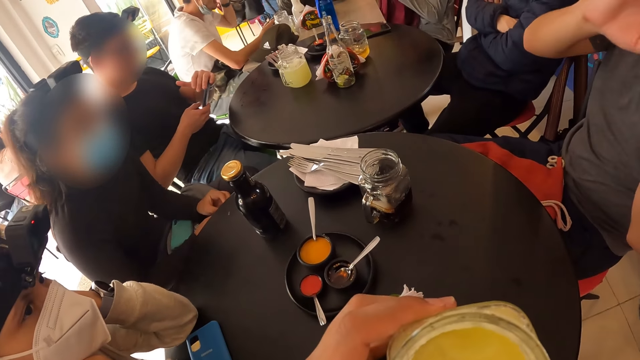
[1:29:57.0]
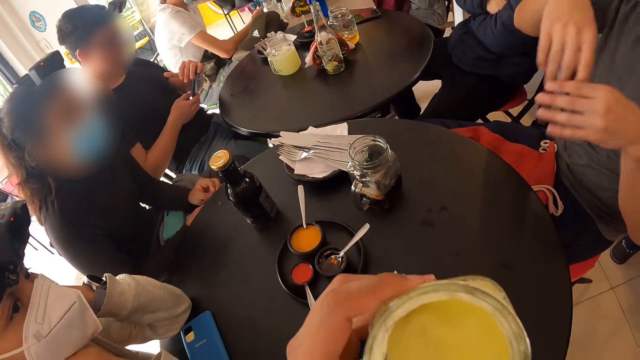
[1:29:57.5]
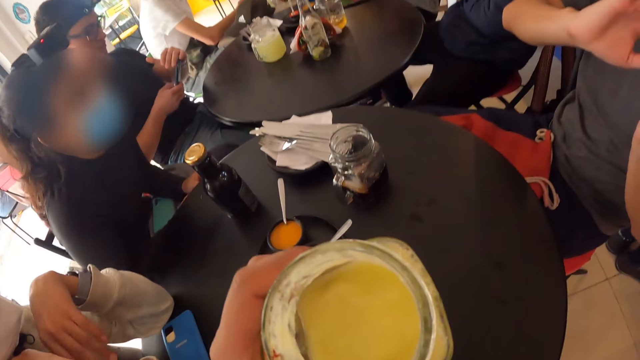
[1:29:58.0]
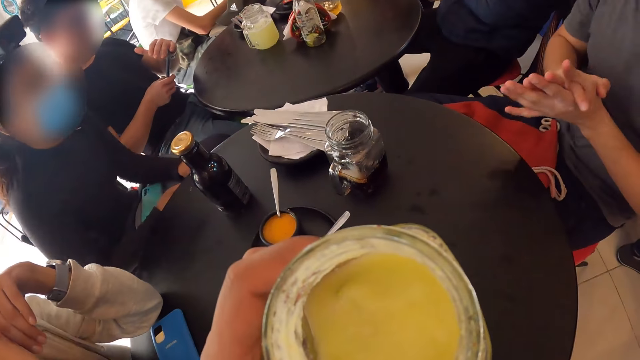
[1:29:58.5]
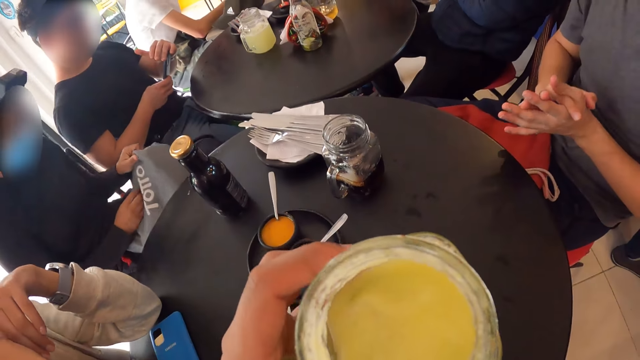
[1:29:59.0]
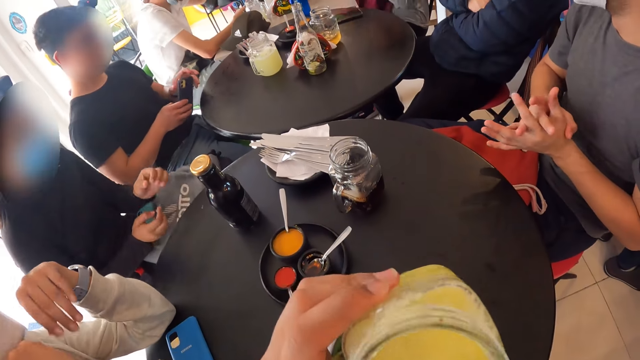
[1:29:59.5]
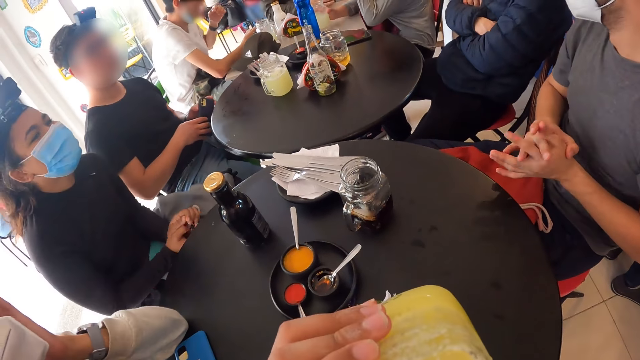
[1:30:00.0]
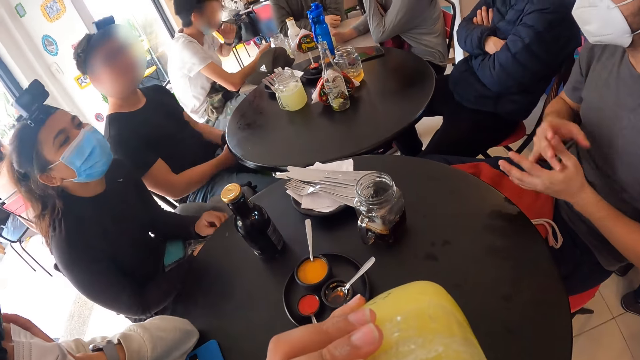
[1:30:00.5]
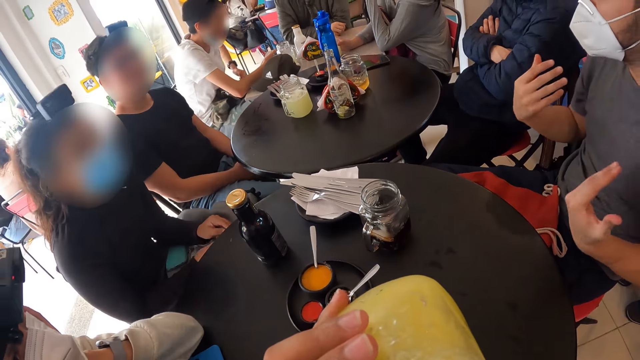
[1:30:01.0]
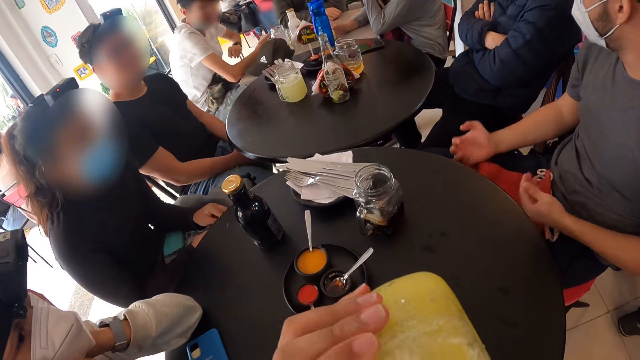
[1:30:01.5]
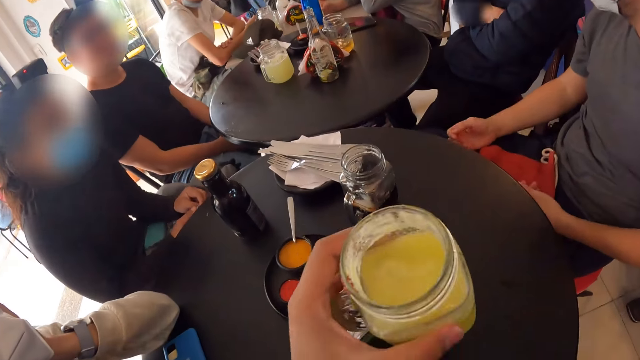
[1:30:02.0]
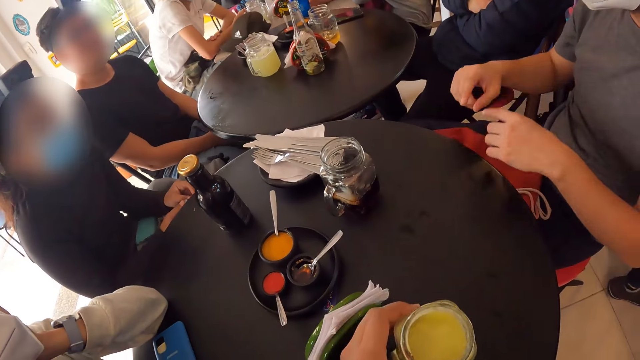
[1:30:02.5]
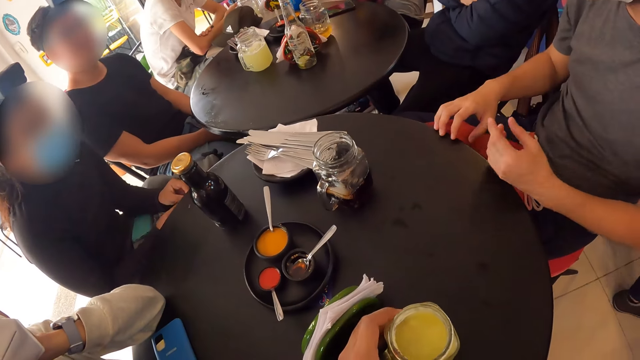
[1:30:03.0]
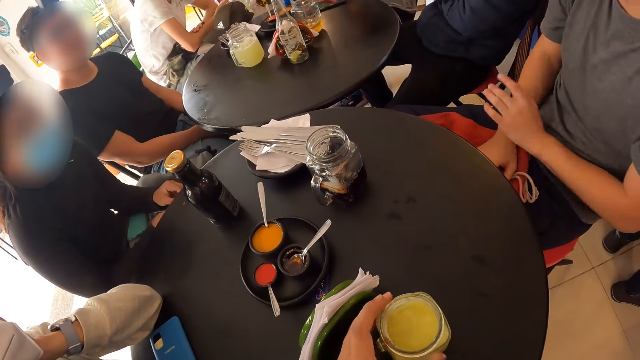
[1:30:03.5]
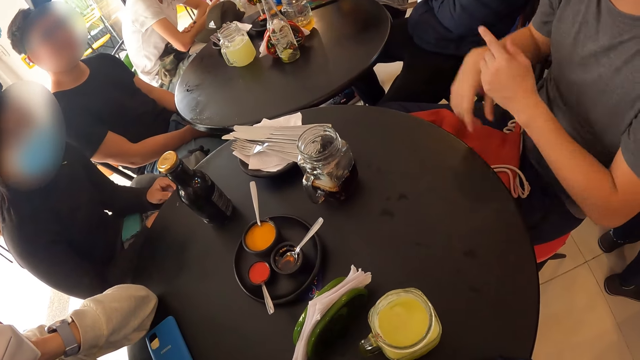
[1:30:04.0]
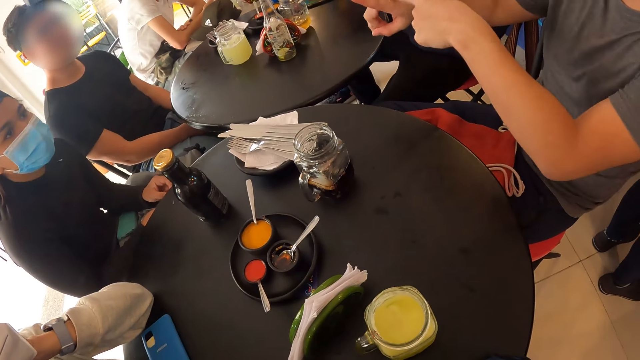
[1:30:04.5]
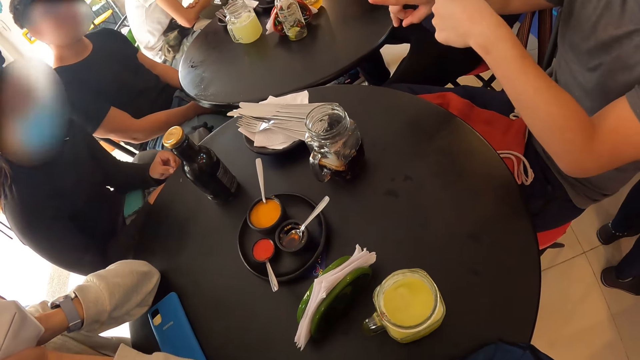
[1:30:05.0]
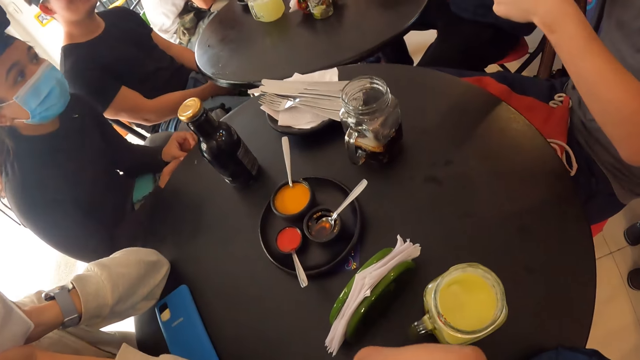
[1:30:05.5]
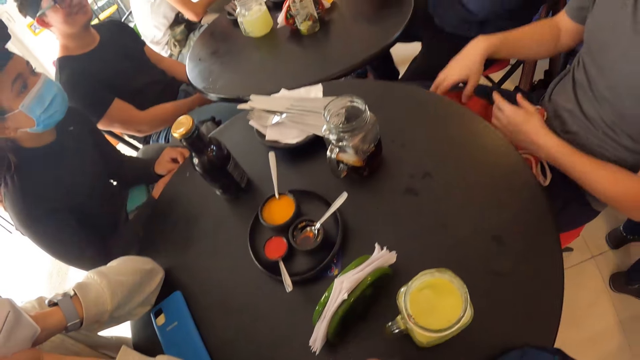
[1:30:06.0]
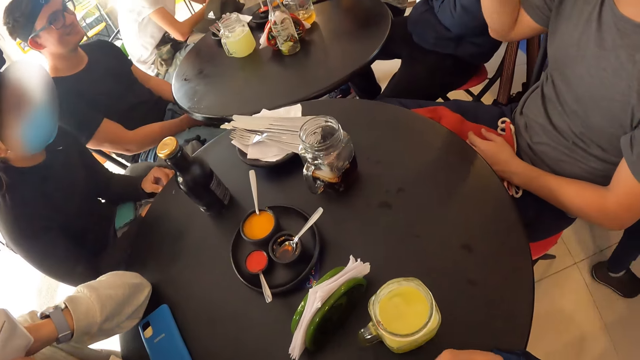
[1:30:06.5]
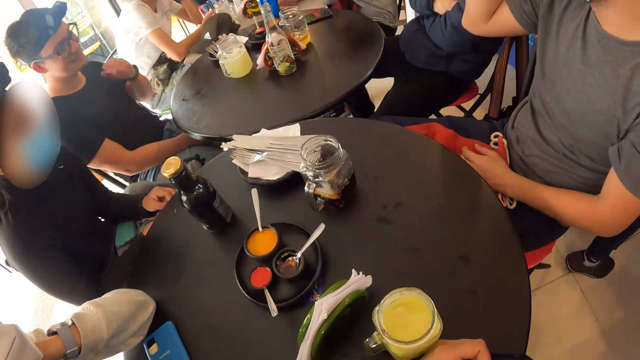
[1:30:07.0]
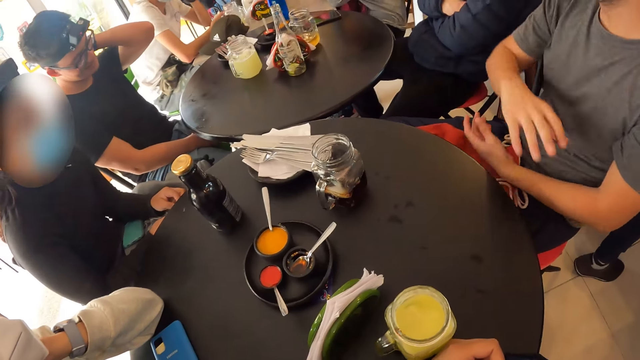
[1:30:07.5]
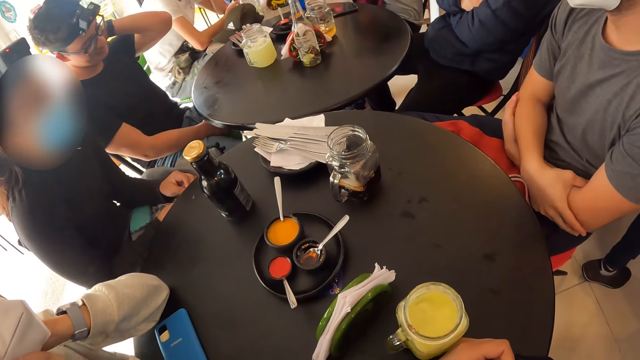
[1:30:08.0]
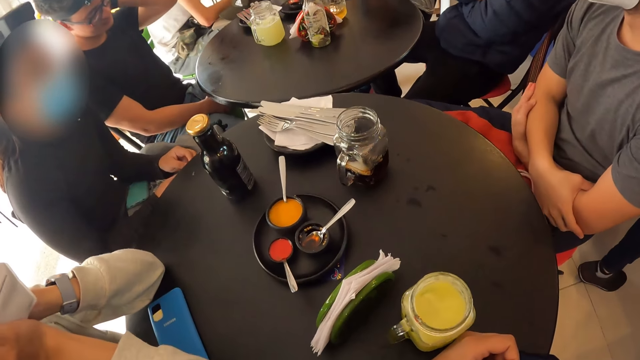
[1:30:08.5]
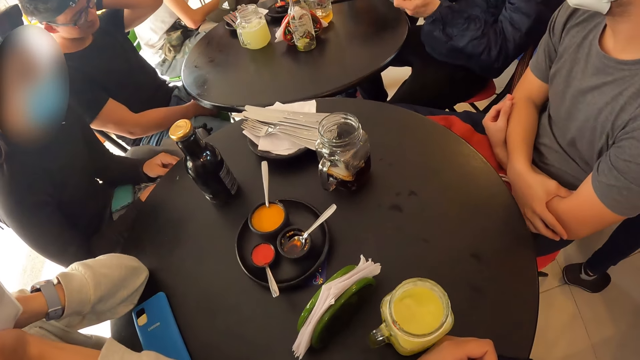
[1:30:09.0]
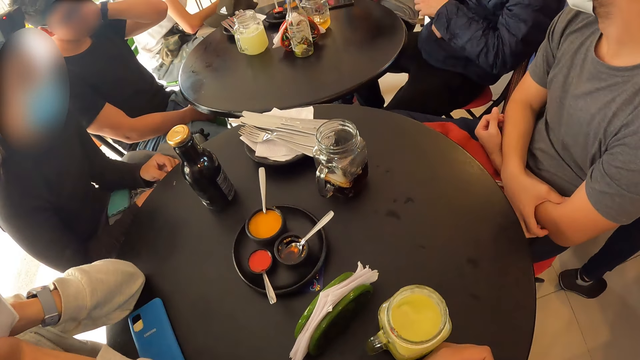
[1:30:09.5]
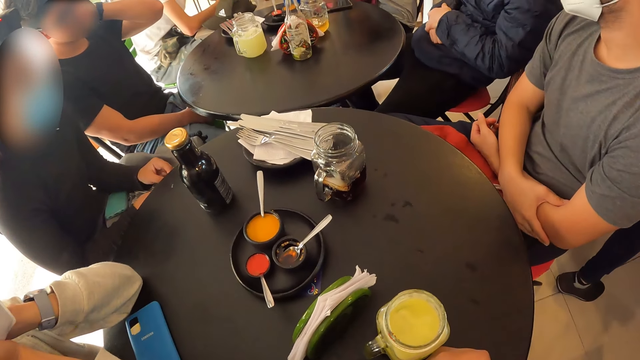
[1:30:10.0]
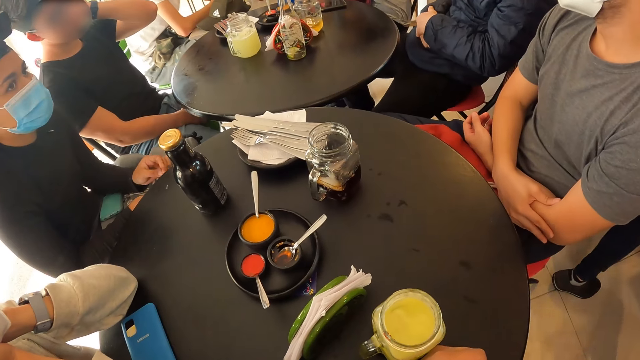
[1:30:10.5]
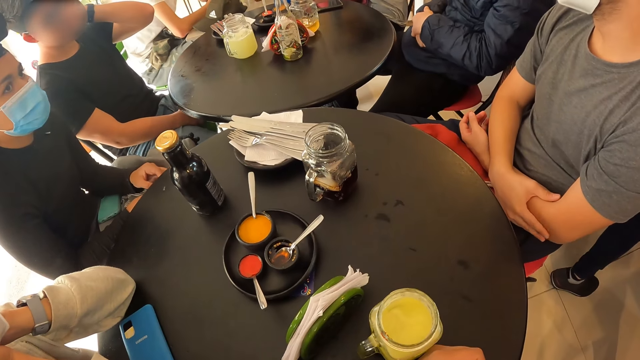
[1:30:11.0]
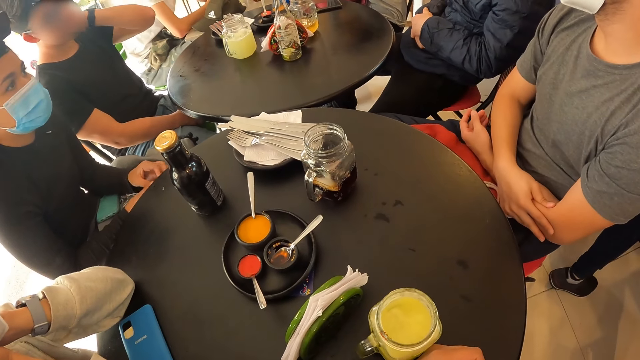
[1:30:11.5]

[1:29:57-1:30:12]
A man sways both hands and crosses fingers. A lady repositions her coat. Another lady repositions a hand. Another man puts the phone aside. The first man sways hands and lowers hands. The camera wearer drops the cup of juice on the table with his left hand. The first man lifts hands, rests hands on the table, rests hand on his lap, lifts hands, lowers hands and lifts a hand. The other man touches his back. The first man crosses hand. A man crosses hands.

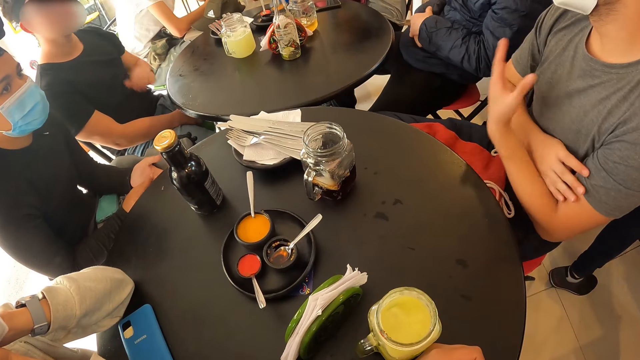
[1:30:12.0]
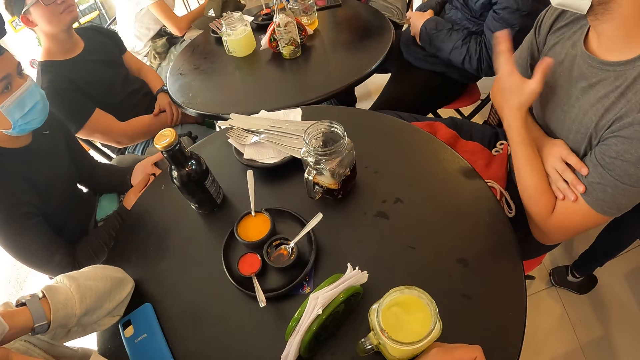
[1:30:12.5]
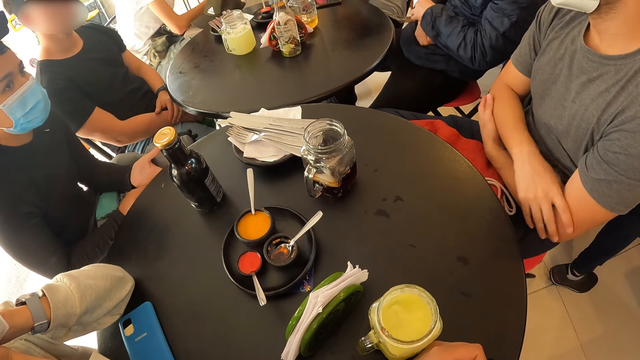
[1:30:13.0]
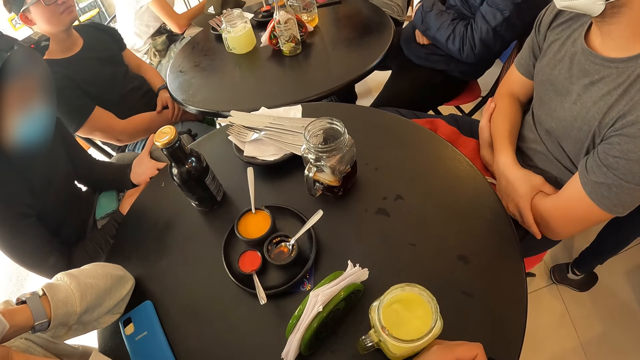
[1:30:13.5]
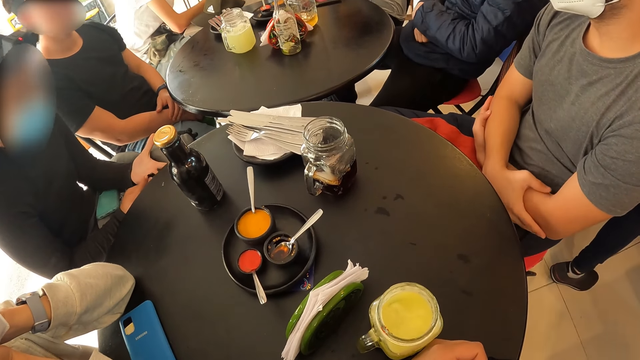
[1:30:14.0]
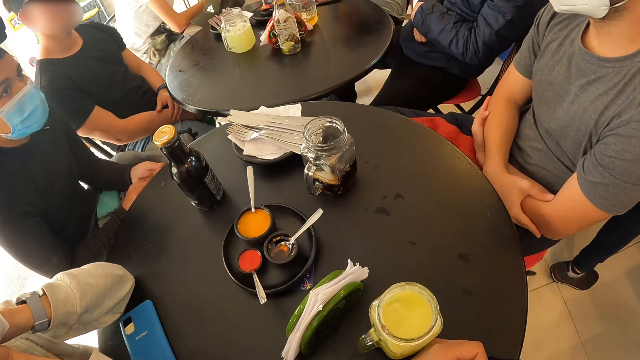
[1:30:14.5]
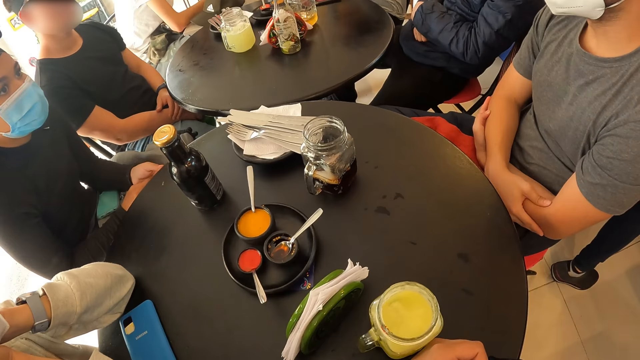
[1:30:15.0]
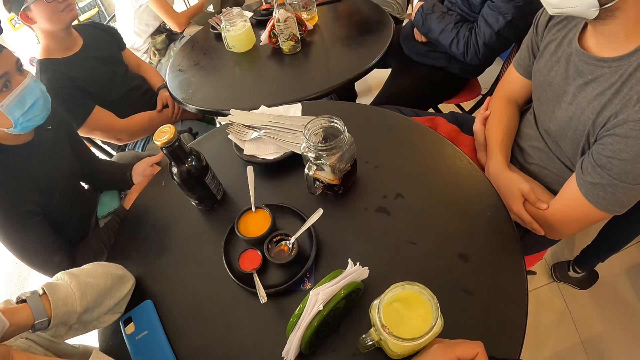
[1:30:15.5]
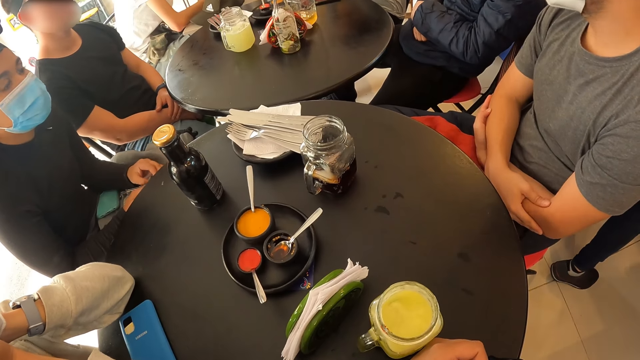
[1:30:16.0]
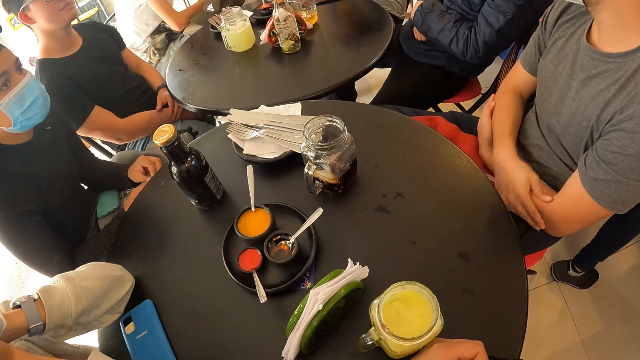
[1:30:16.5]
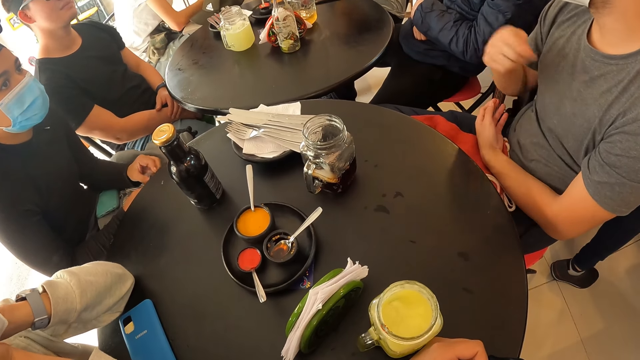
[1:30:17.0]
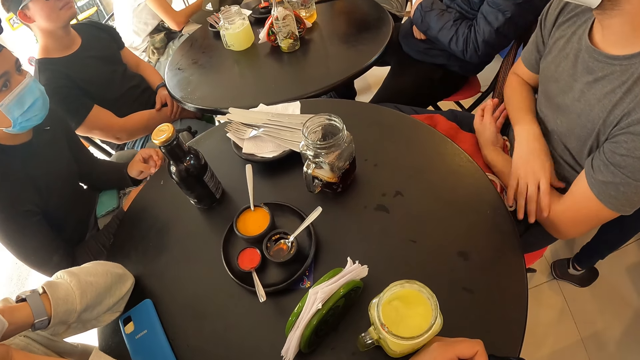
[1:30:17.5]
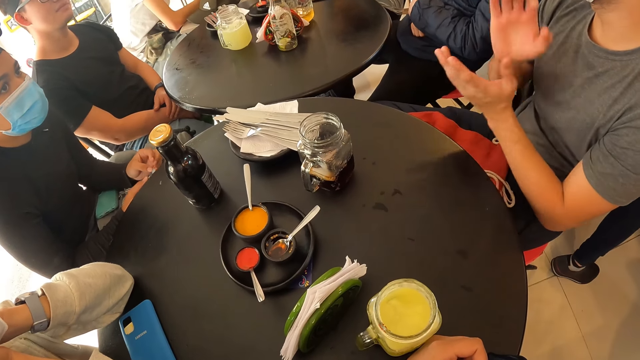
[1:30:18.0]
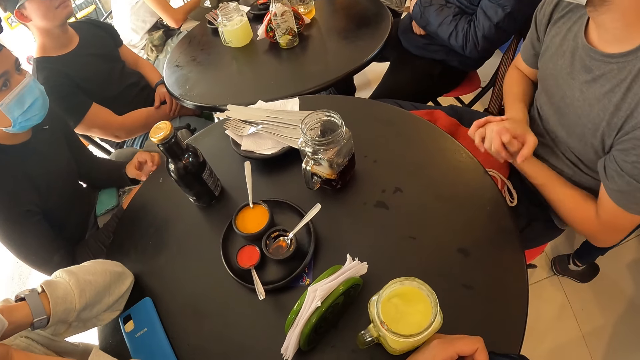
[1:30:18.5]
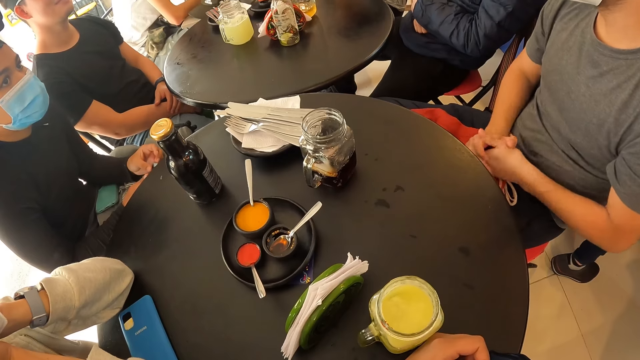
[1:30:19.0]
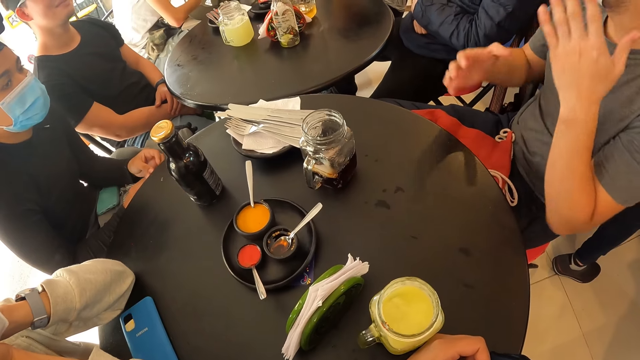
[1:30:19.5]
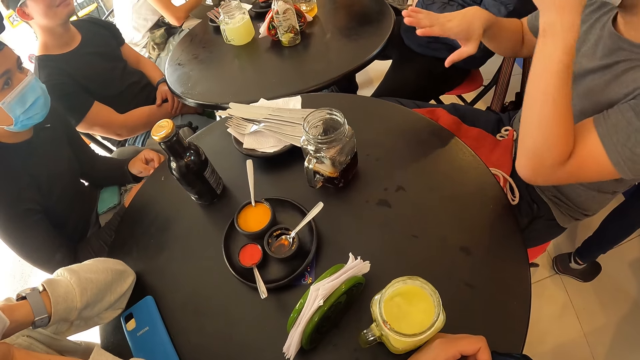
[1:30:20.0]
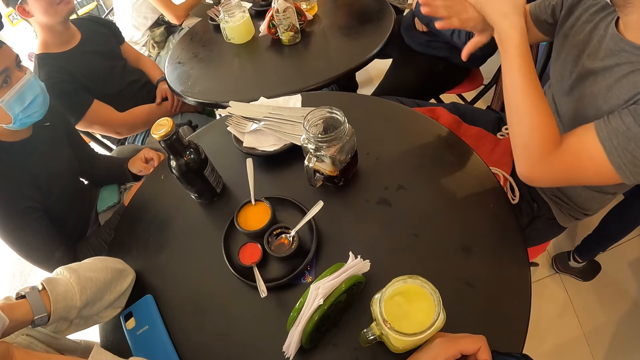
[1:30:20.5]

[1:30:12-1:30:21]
A lady touches her fingers. A man lowers a hand. Another man holds his chest and repositions hands. The lady touches something. A person moves his hands while interacting.
